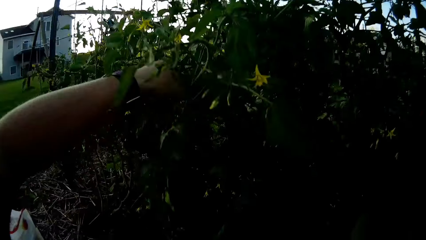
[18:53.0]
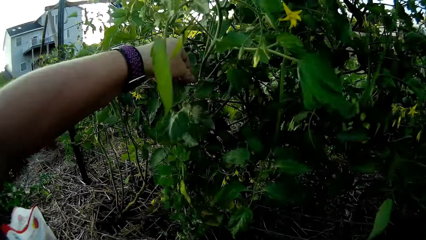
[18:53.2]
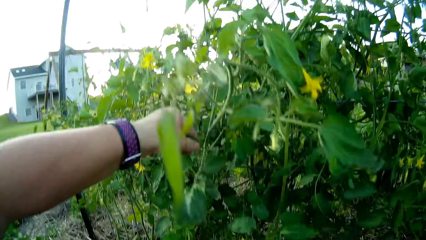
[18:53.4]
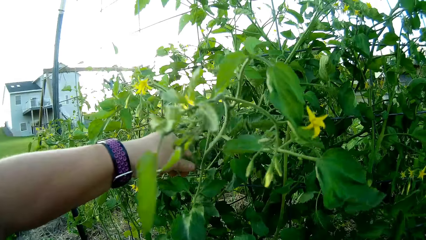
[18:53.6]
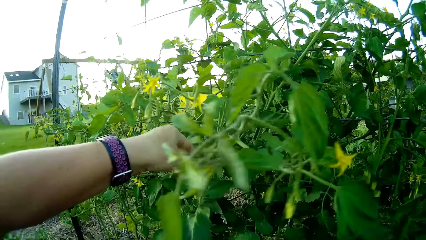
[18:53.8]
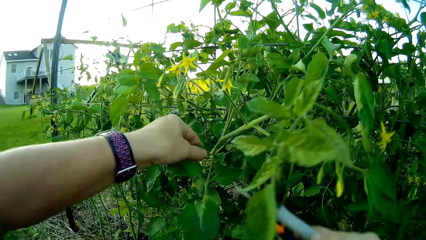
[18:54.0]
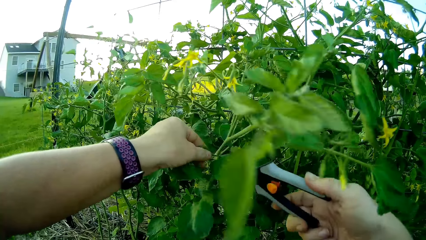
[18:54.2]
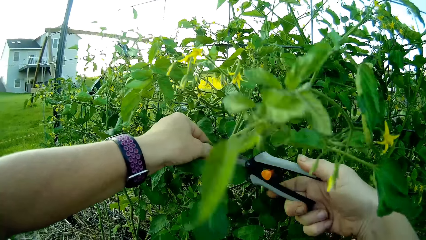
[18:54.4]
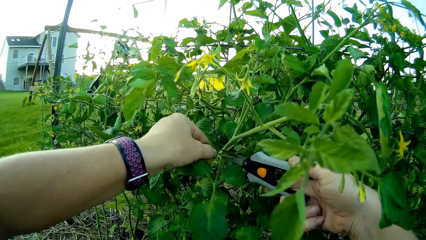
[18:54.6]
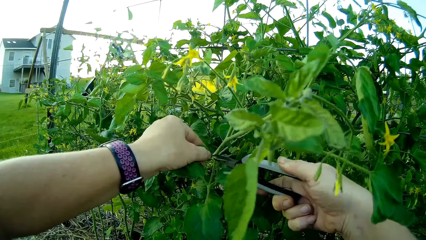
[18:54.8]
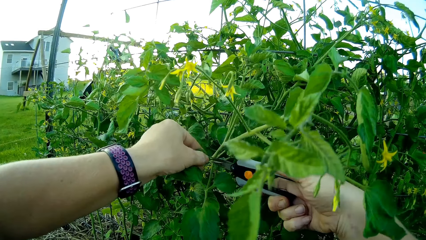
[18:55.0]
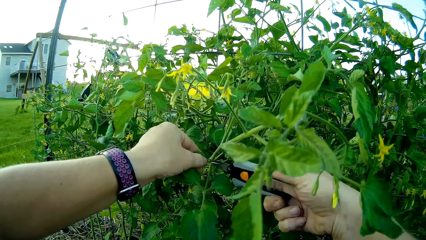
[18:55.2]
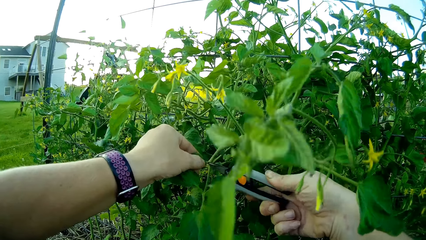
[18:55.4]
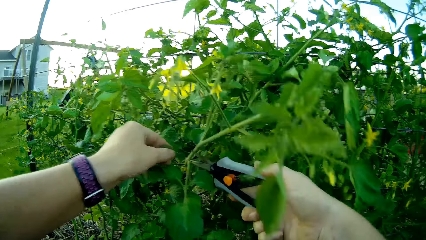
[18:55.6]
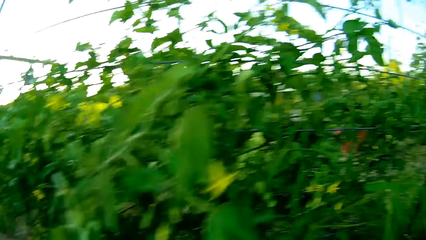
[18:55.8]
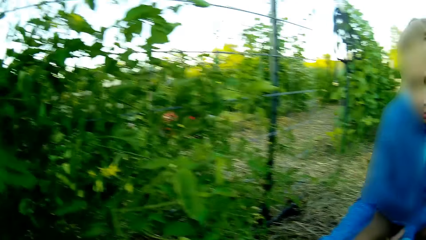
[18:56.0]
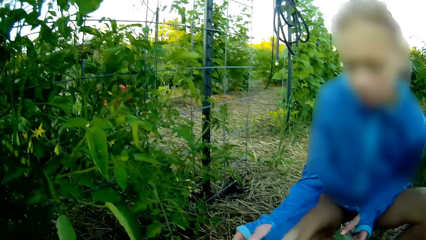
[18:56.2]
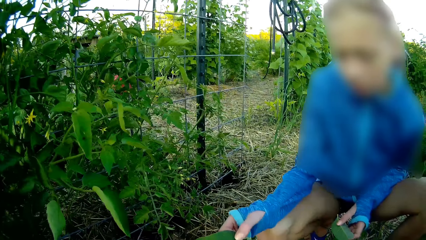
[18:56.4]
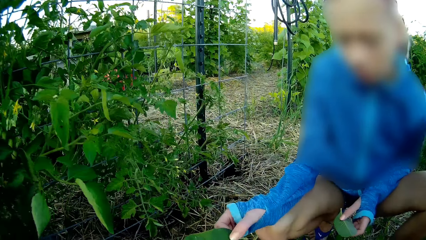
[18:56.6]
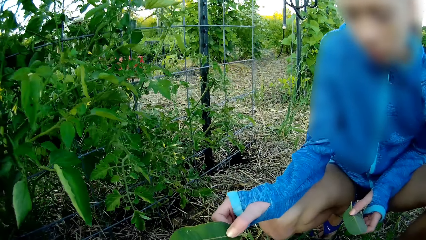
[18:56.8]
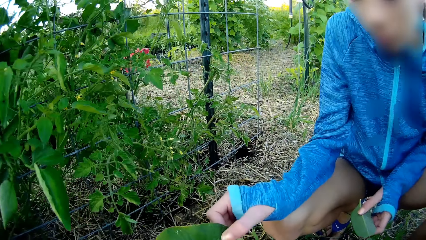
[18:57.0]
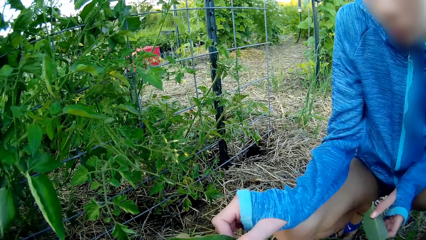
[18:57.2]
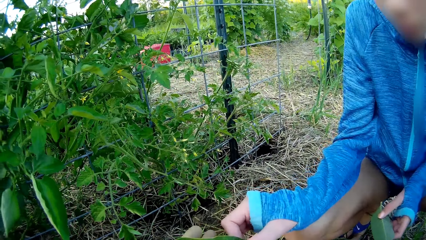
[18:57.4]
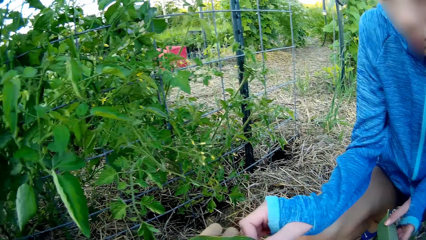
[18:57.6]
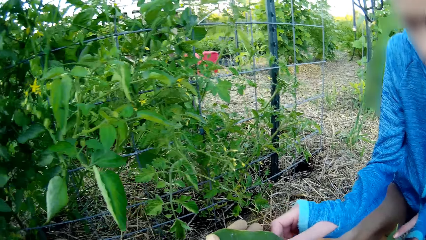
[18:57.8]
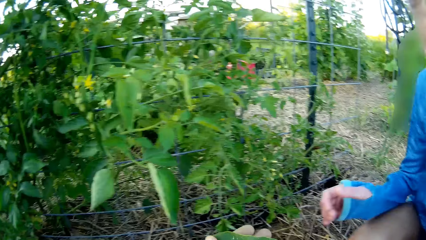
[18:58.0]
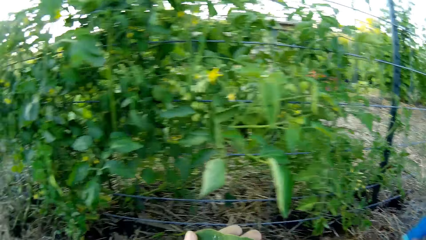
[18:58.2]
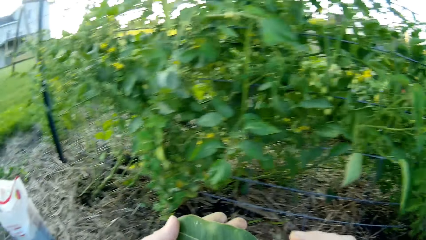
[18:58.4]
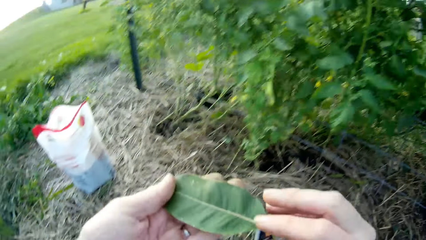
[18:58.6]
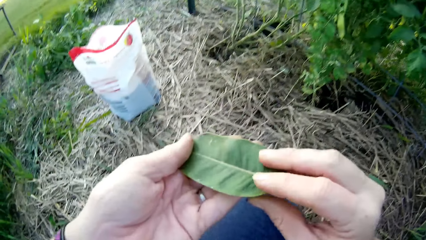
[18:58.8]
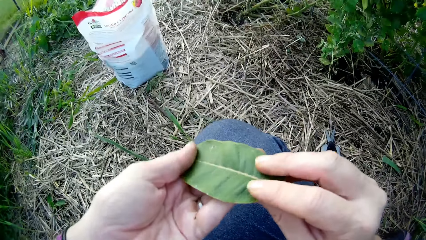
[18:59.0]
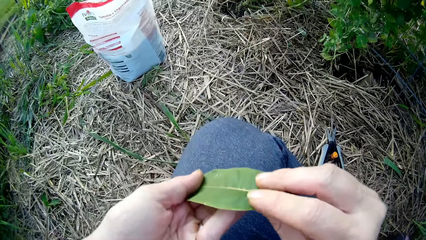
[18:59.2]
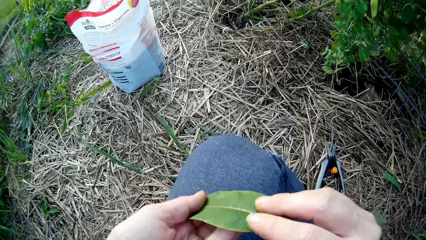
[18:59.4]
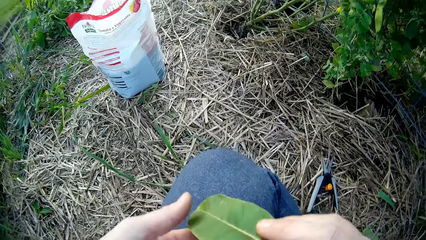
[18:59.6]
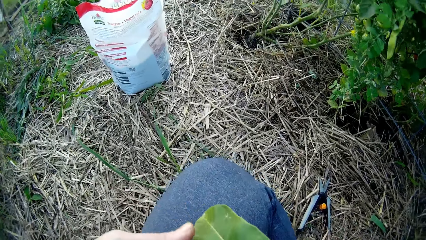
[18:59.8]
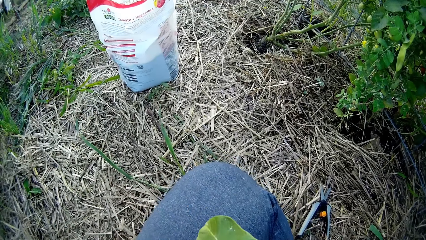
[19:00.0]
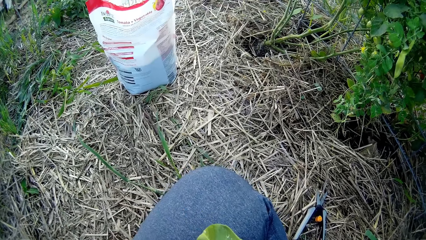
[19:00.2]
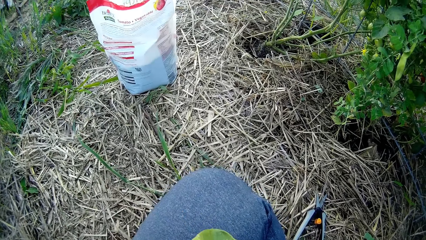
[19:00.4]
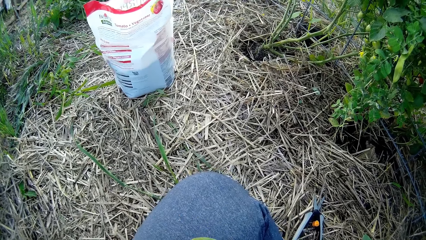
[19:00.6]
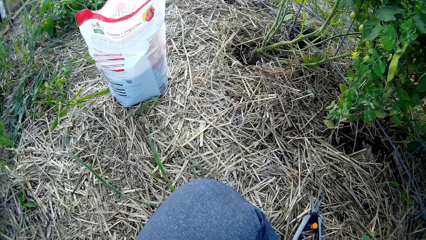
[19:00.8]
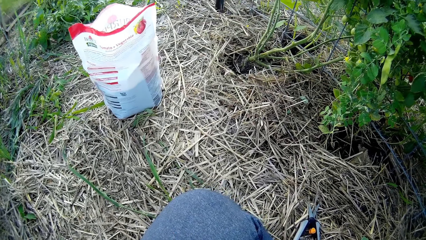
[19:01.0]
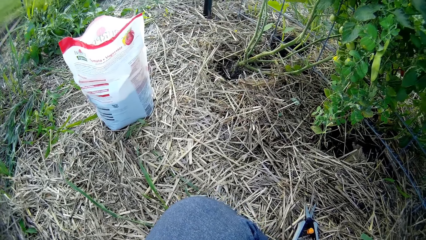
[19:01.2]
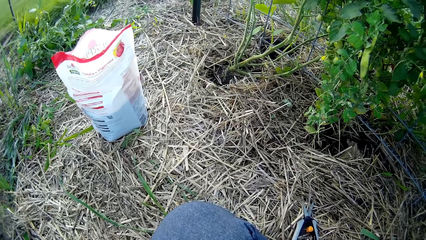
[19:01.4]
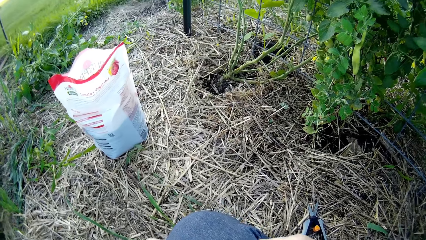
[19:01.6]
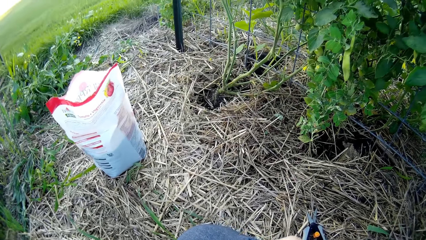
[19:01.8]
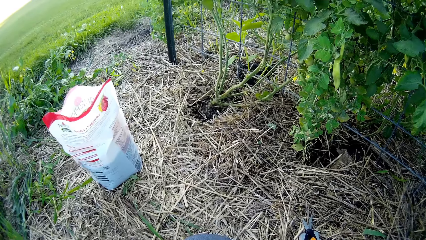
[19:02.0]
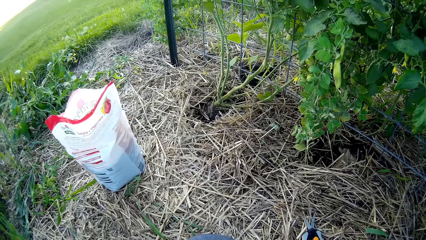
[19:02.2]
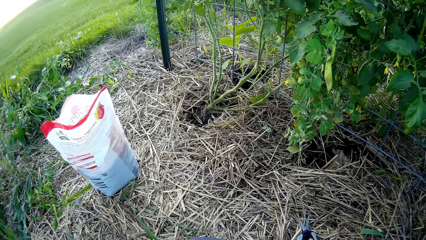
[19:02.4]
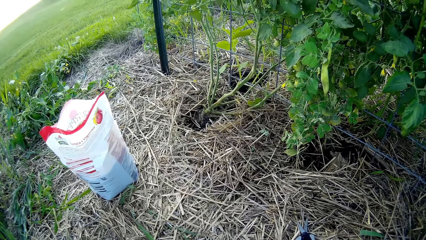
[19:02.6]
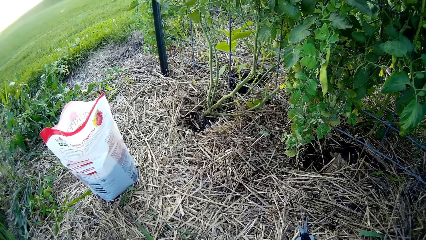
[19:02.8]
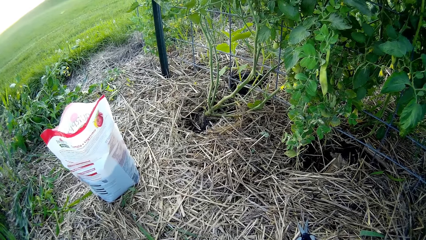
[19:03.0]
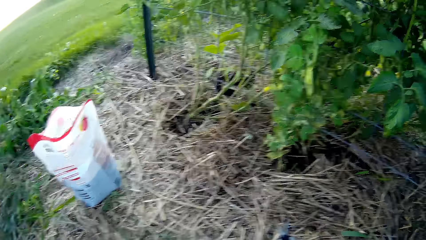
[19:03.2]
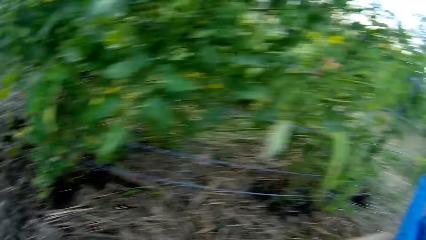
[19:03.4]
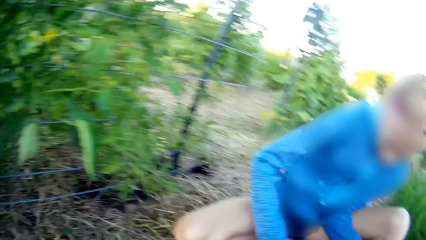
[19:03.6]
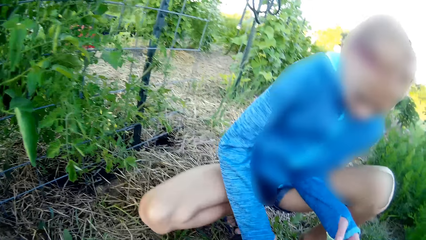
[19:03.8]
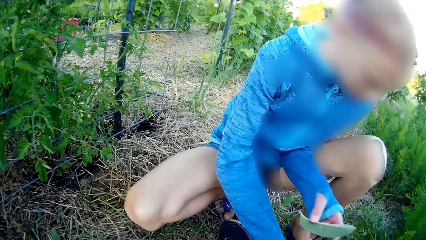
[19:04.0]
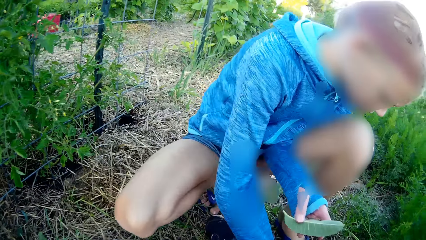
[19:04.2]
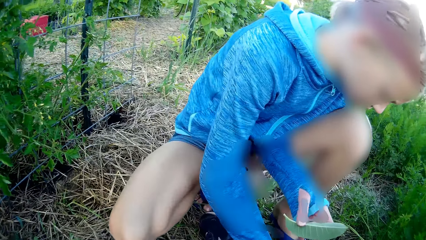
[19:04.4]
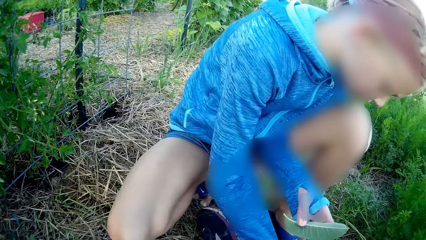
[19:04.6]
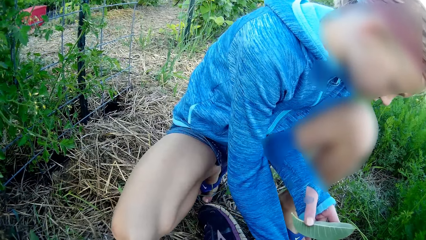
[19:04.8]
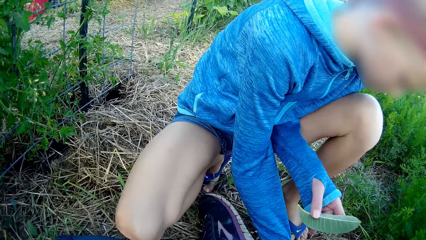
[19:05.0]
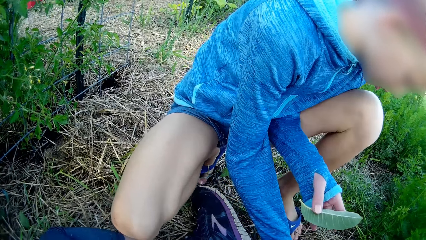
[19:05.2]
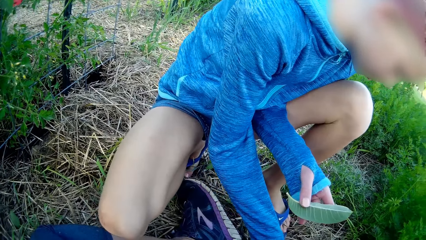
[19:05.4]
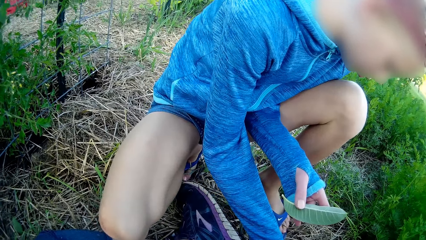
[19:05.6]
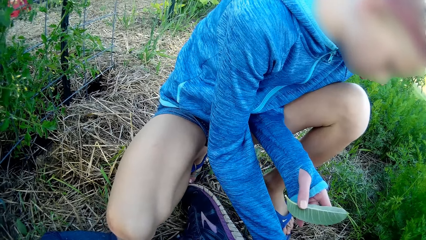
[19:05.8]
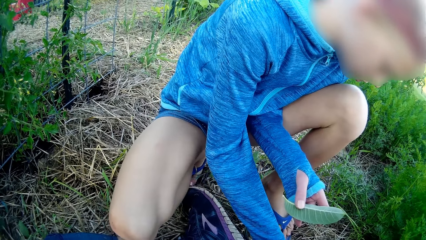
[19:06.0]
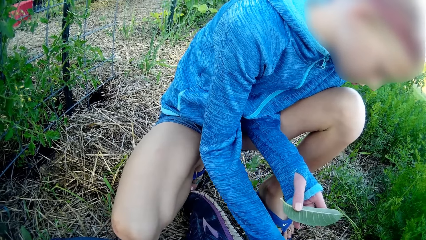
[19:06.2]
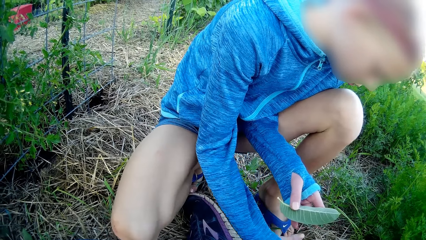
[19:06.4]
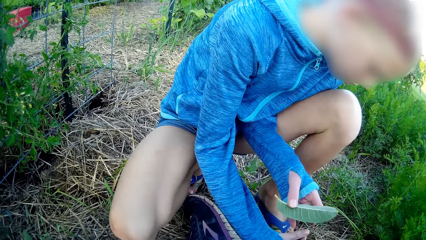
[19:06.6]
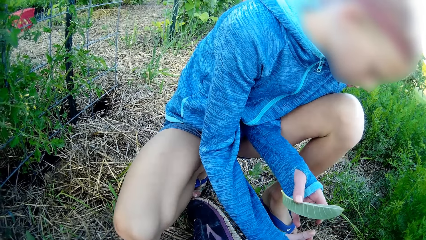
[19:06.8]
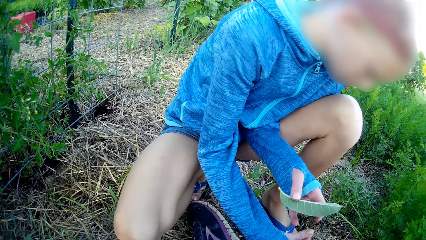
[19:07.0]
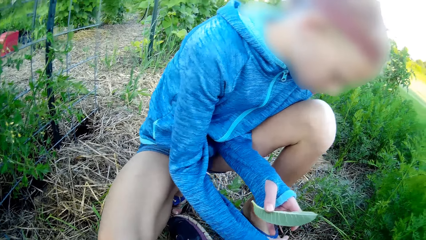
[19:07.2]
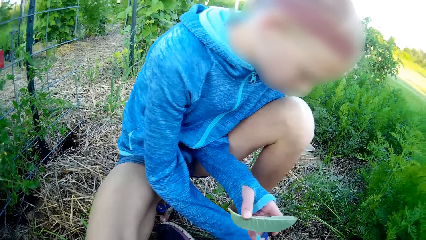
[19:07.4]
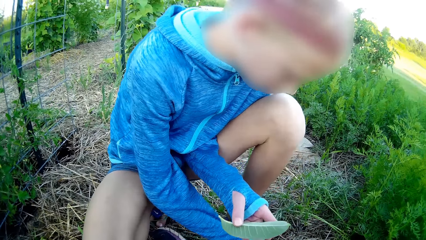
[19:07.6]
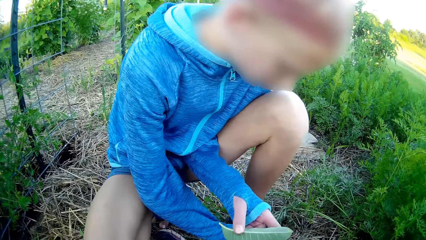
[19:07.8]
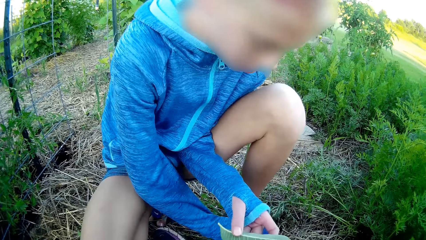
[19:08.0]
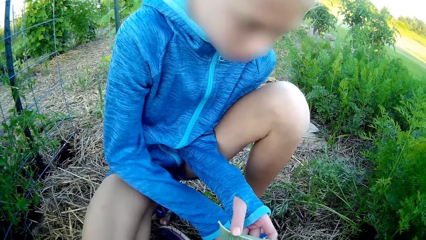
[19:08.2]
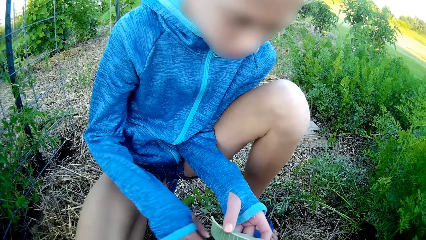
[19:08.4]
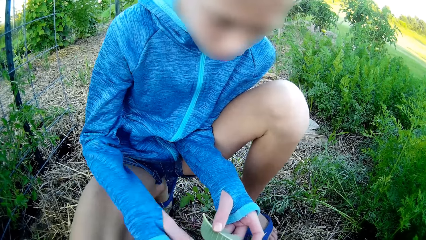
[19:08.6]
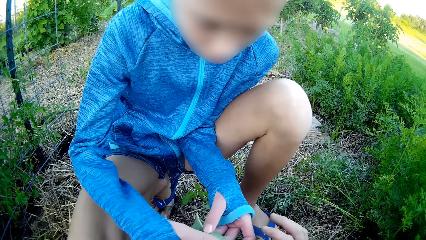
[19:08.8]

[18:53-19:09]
The camera wearer cuts a piece of tomato plant with scissors. They put the plant leaf aside. A girl hands over a leaf to the camera wearer. The camera wearer picks the leaf from the girl. They hold the leaf. The girl touches something on the ground. The girl holds the leaf.
